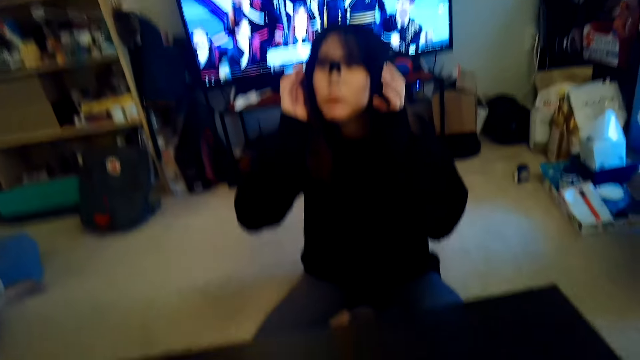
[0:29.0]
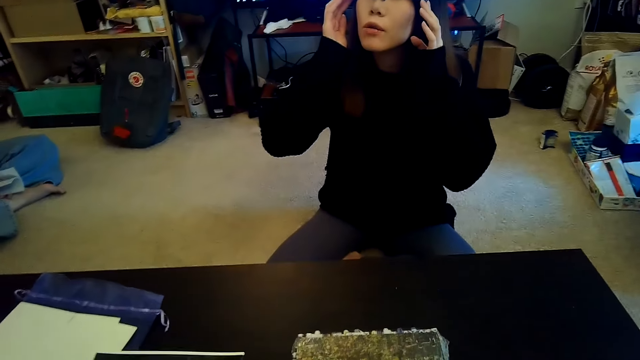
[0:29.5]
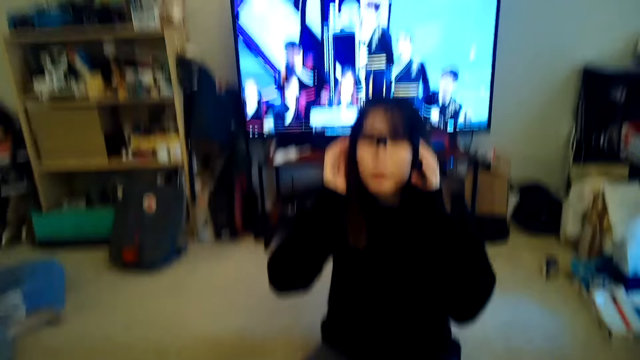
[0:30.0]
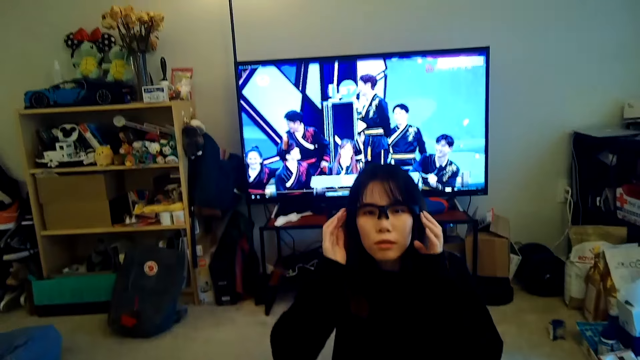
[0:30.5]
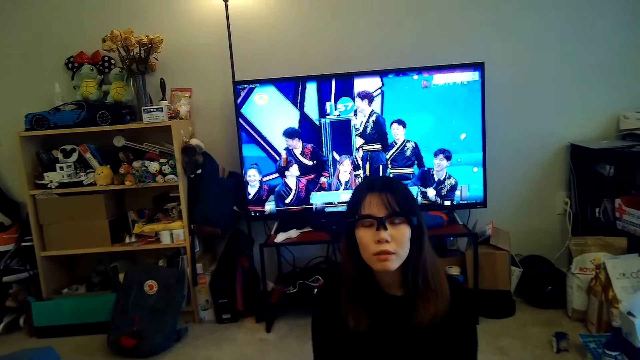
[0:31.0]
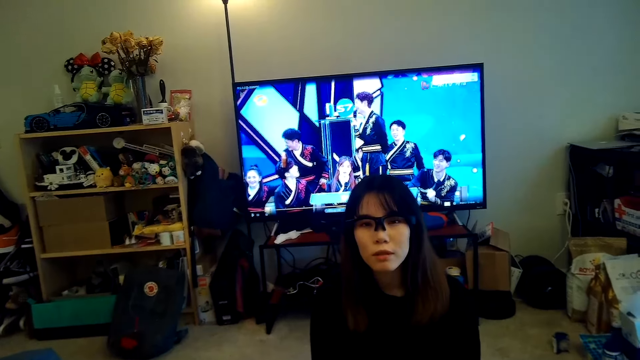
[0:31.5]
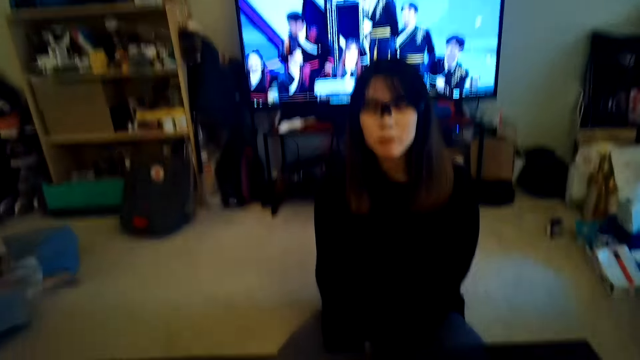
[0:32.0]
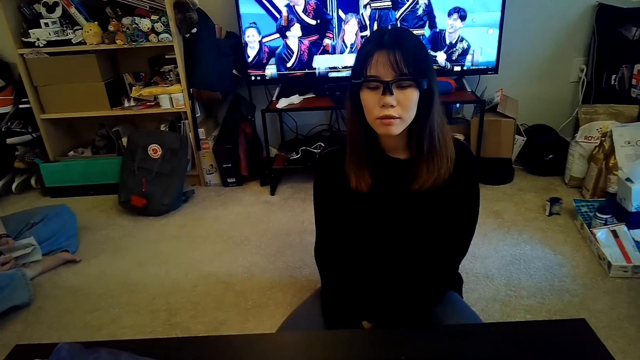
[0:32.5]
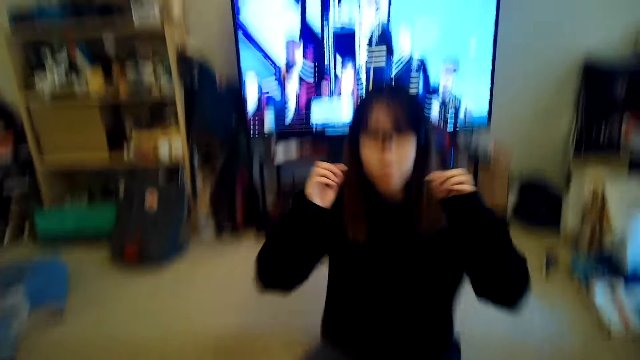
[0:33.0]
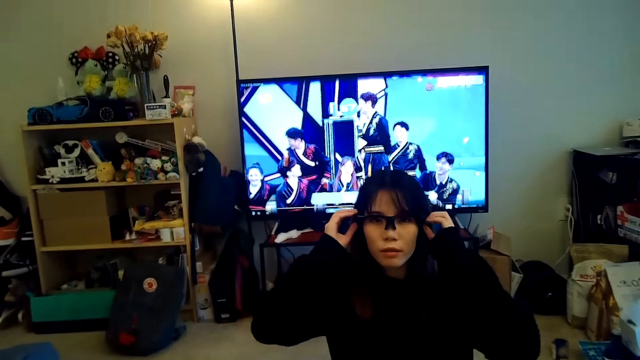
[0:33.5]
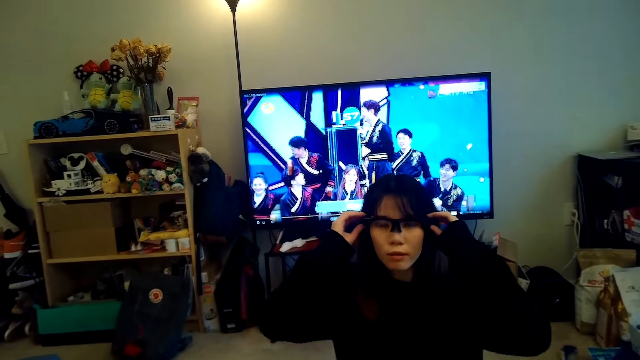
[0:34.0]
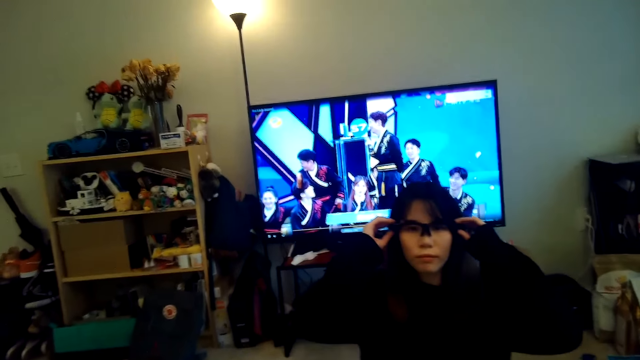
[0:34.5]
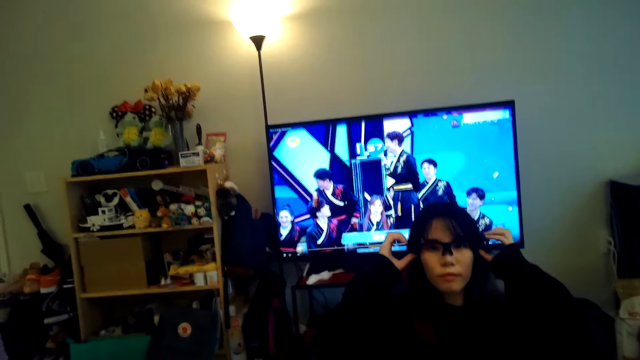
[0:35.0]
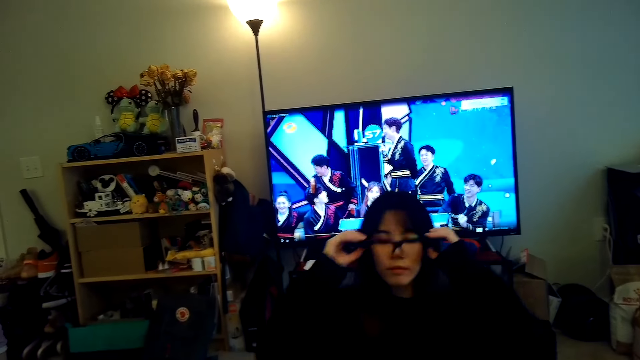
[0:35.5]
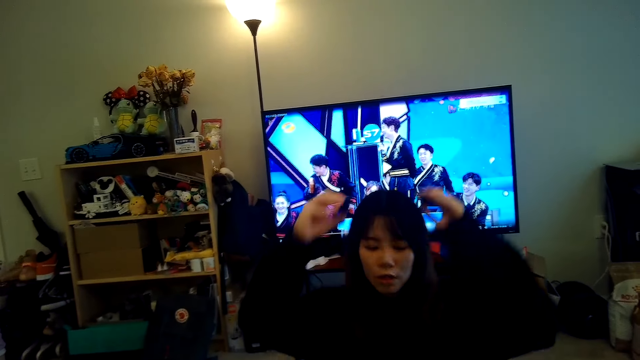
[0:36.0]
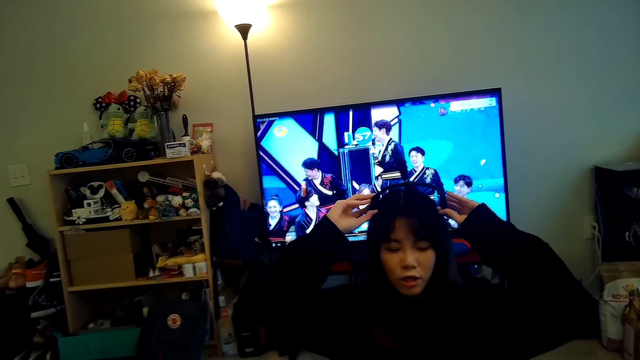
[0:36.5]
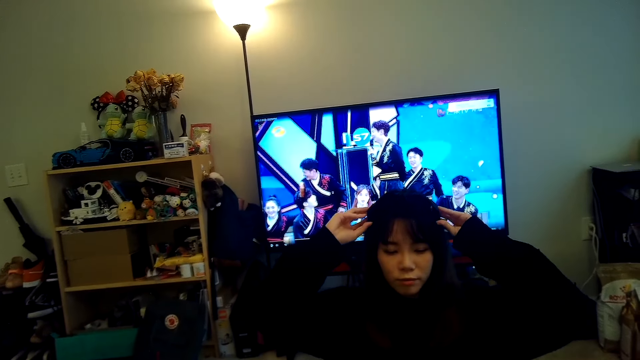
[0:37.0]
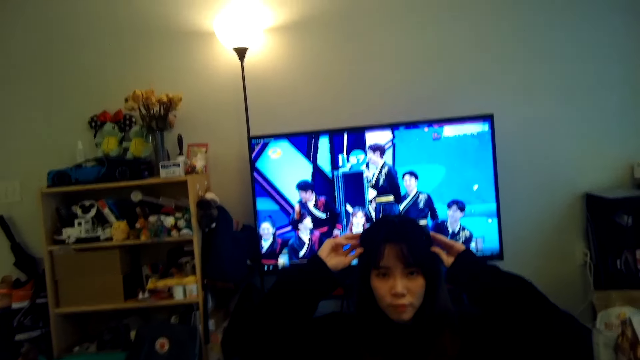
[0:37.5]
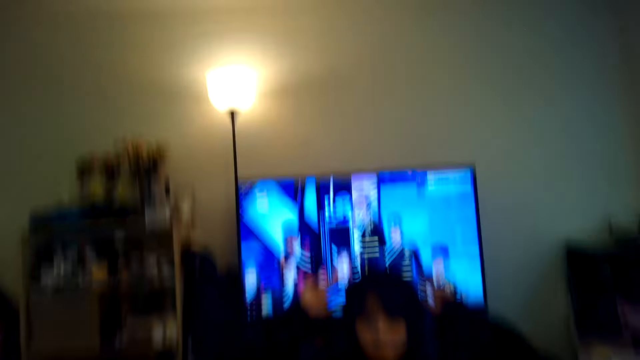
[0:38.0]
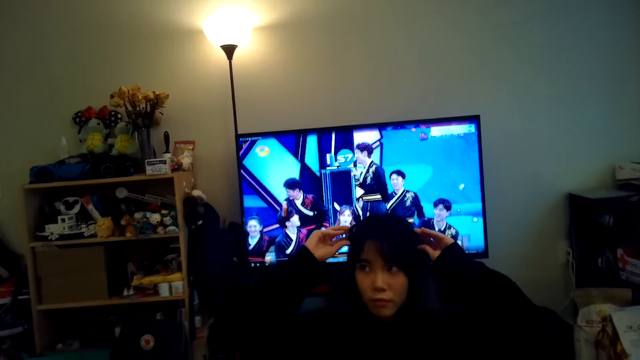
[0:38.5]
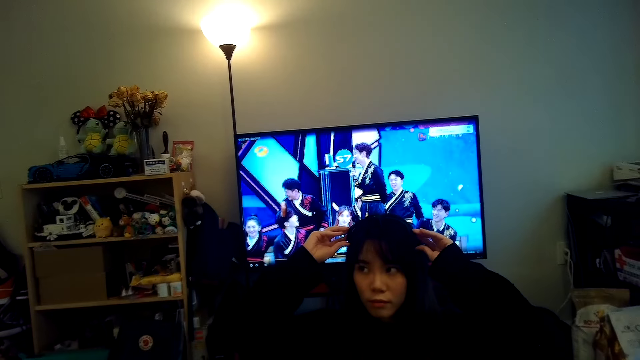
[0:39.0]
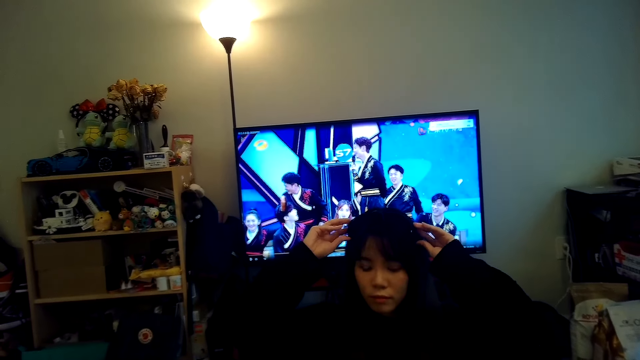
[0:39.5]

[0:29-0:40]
The camera wearer looks at a woman. The woman removes something. The woman puts something on the head. Someone touches the camera.

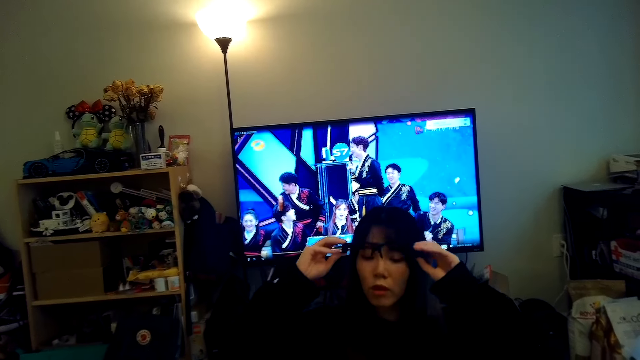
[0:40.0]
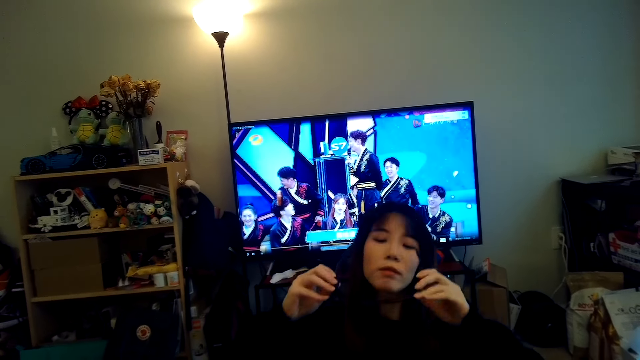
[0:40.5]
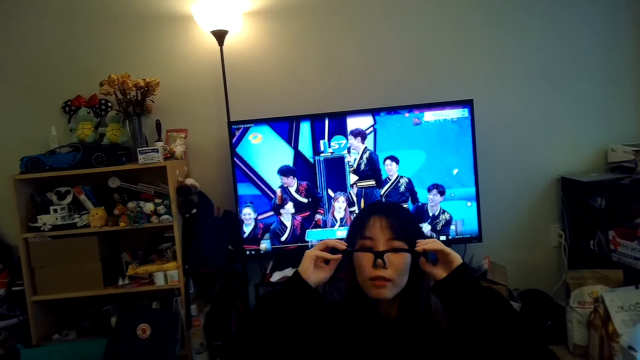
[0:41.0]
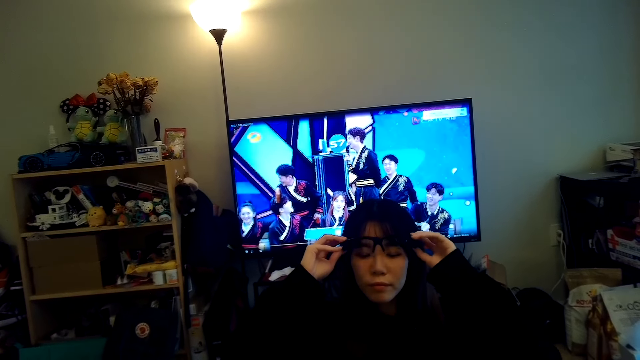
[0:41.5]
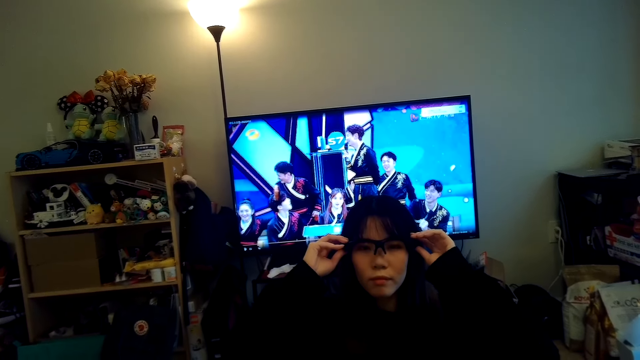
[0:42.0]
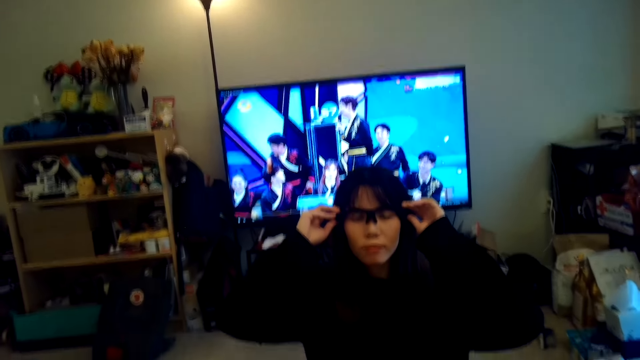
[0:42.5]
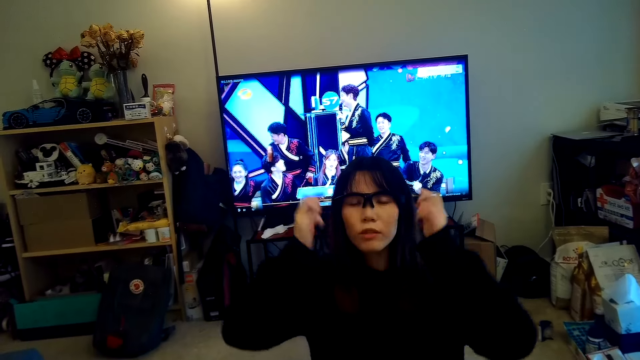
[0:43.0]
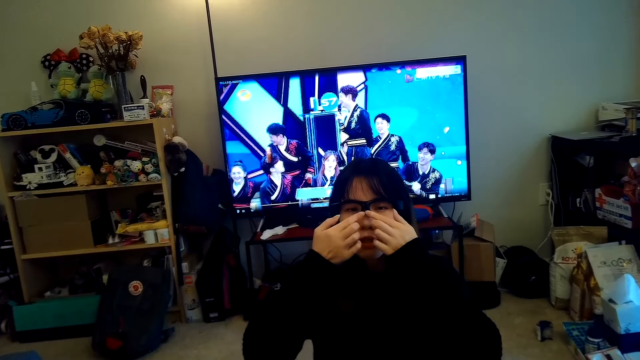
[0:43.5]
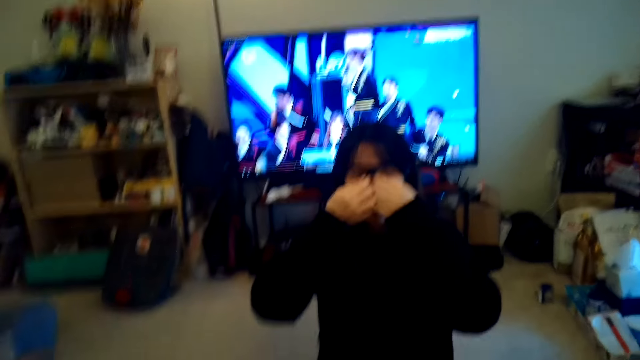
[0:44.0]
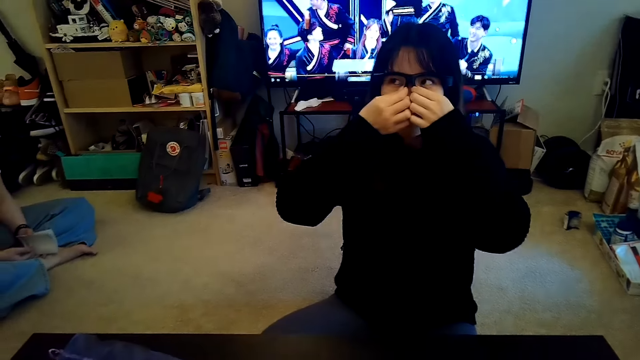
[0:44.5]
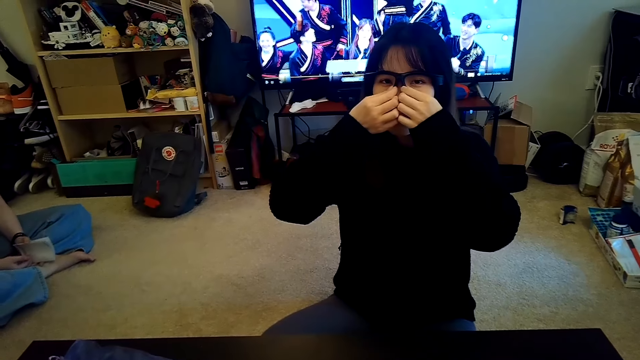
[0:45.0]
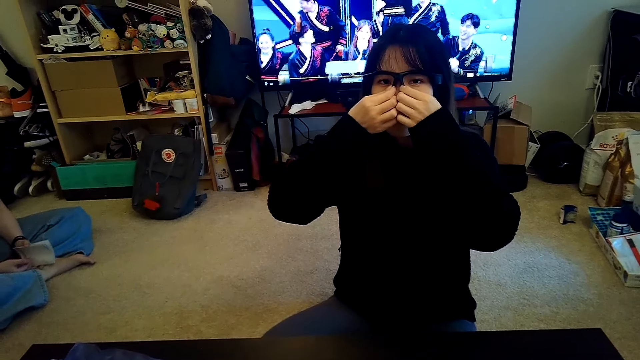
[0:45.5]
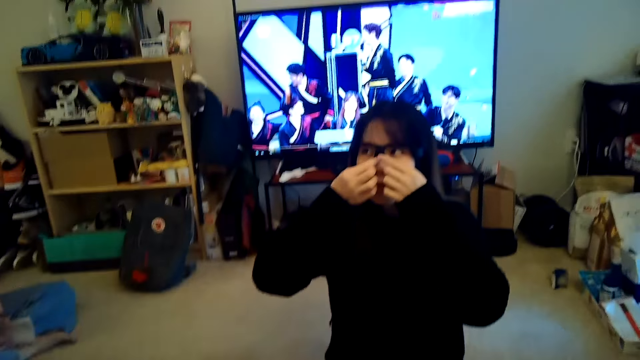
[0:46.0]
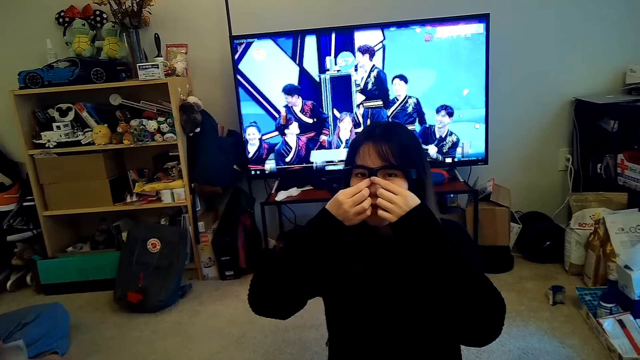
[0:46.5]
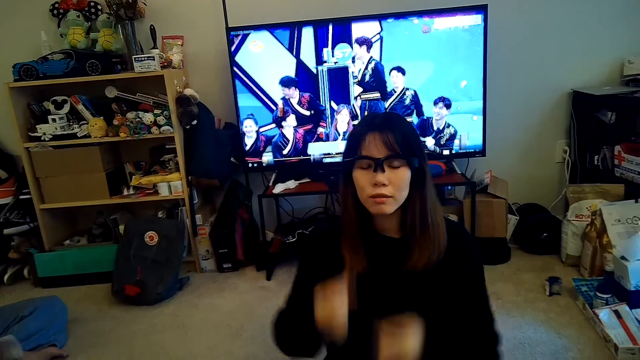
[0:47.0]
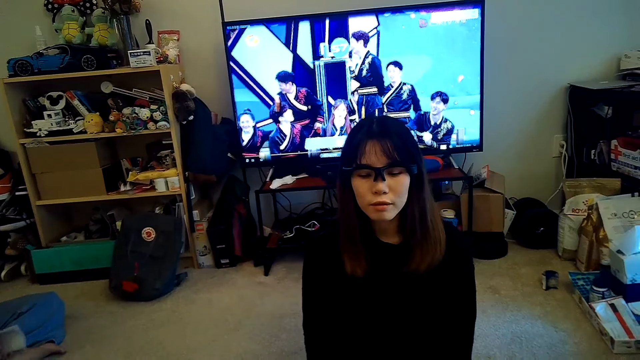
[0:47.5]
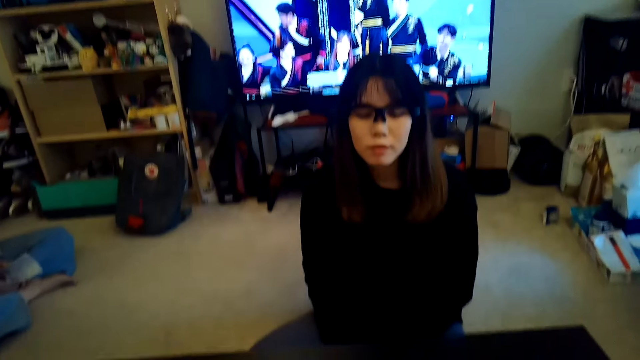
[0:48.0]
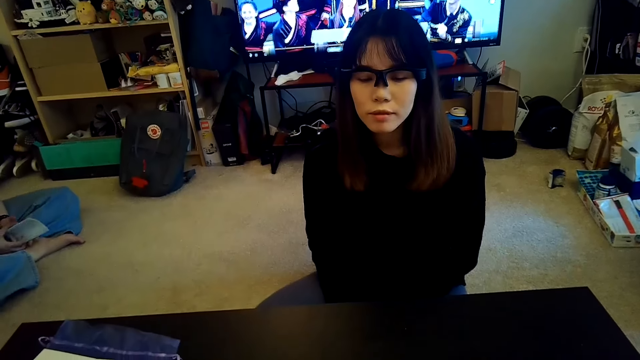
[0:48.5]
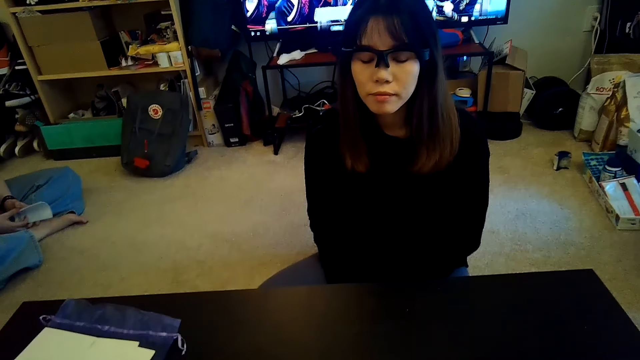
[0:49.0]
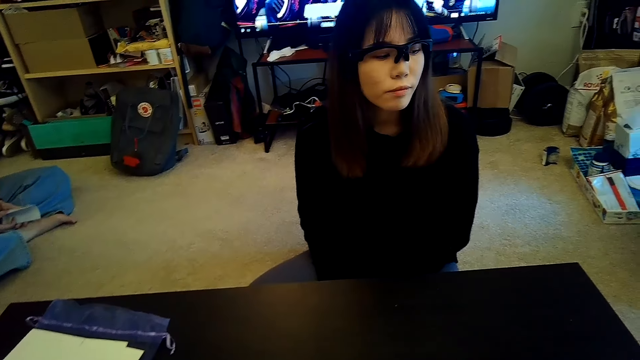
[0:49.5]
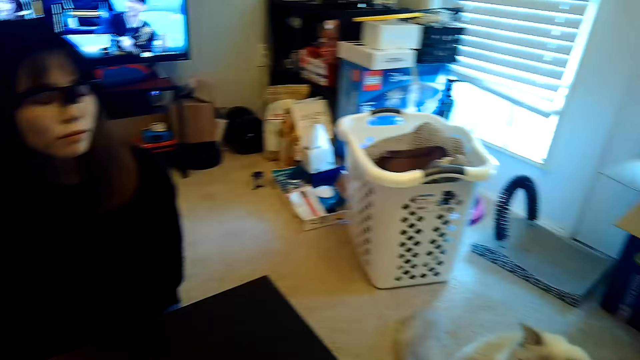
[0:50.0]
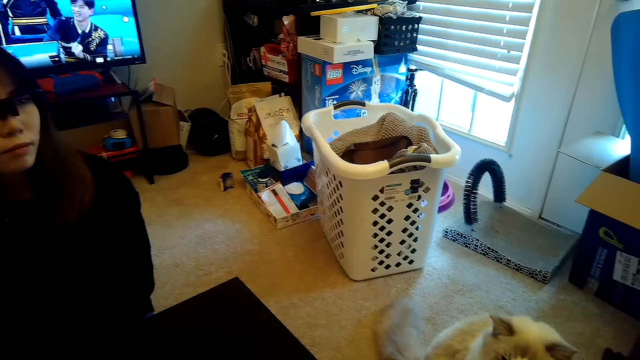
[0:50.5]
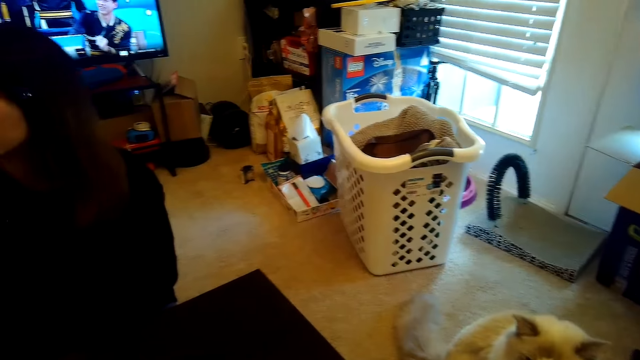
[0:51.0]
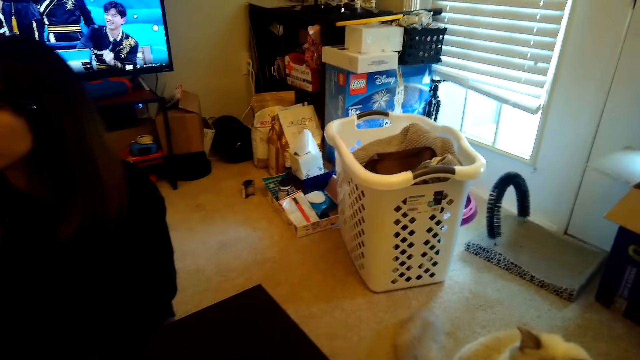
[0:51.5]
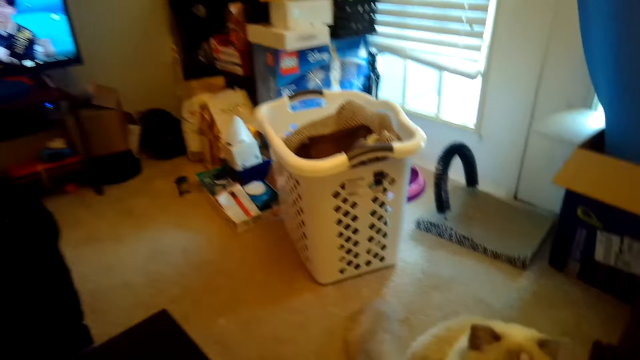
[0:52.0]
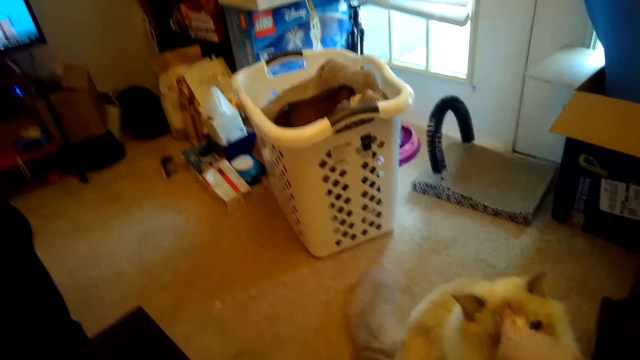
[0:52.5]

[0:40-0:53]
A woman puts on something. The camera wearer looks around.
